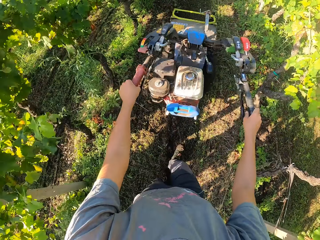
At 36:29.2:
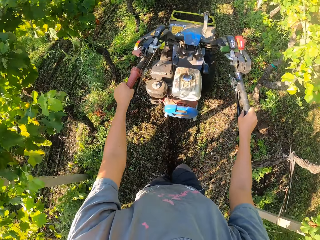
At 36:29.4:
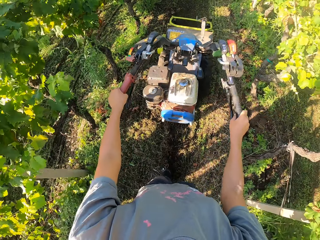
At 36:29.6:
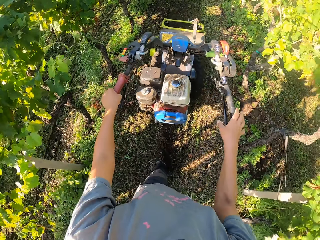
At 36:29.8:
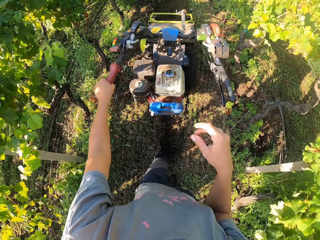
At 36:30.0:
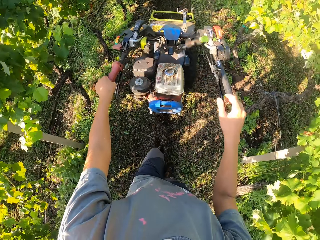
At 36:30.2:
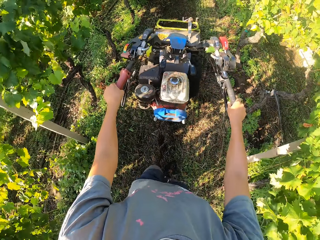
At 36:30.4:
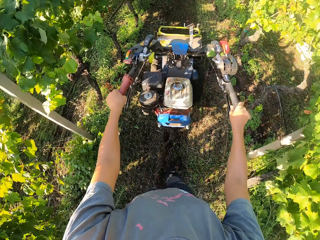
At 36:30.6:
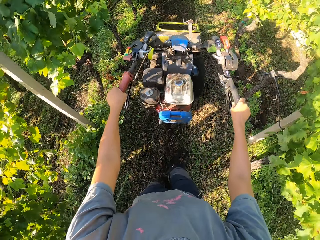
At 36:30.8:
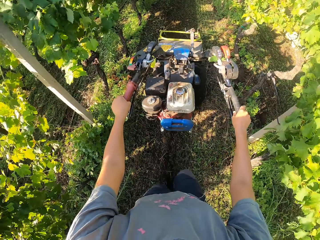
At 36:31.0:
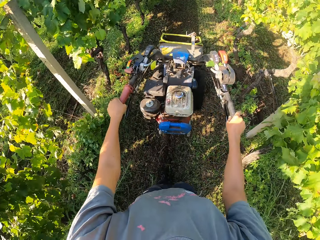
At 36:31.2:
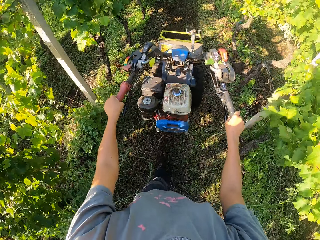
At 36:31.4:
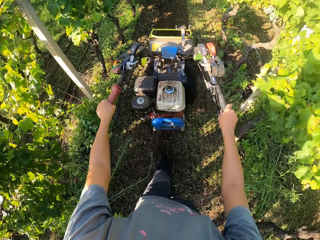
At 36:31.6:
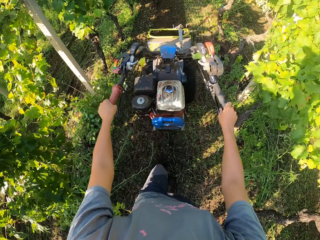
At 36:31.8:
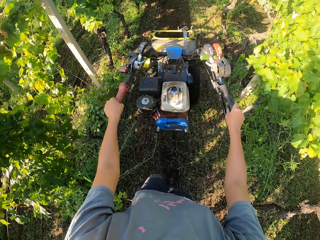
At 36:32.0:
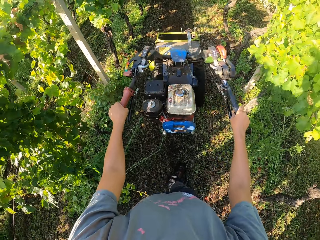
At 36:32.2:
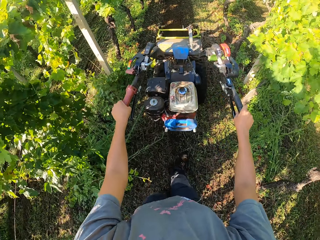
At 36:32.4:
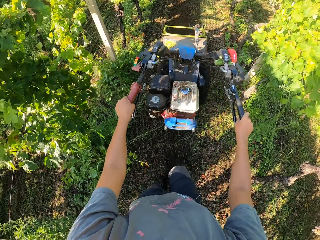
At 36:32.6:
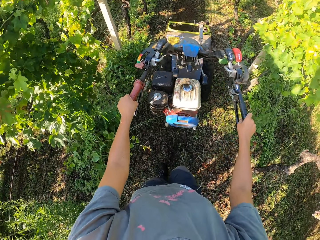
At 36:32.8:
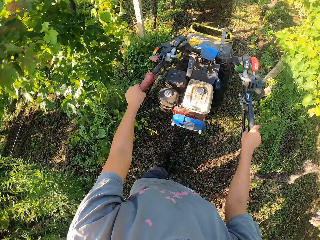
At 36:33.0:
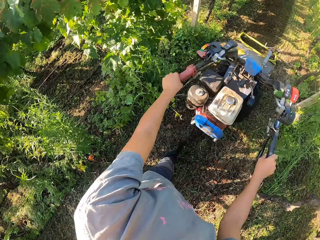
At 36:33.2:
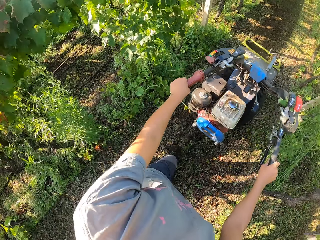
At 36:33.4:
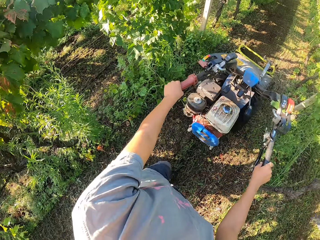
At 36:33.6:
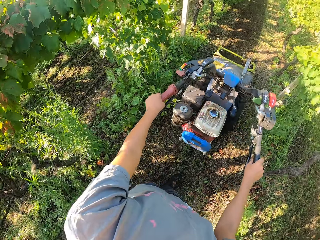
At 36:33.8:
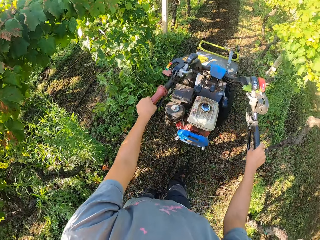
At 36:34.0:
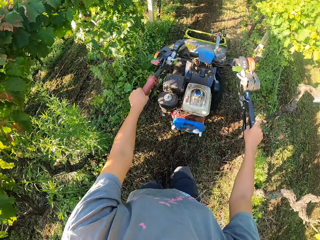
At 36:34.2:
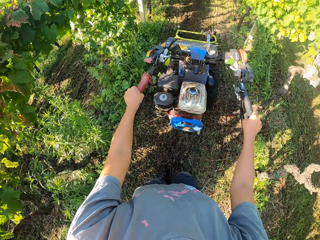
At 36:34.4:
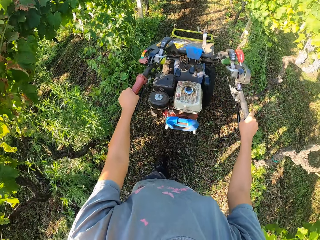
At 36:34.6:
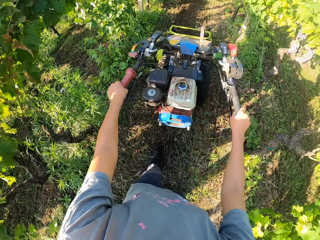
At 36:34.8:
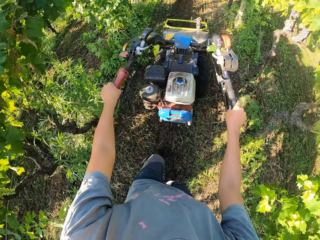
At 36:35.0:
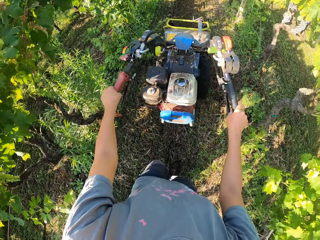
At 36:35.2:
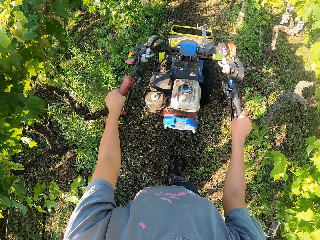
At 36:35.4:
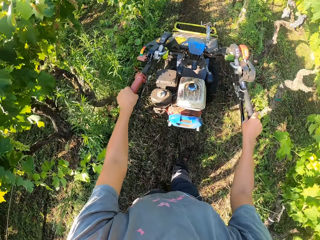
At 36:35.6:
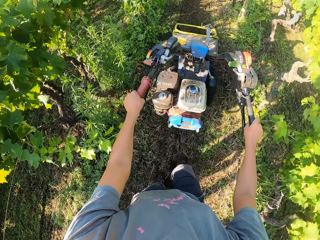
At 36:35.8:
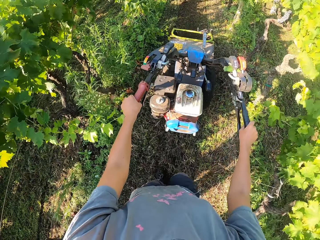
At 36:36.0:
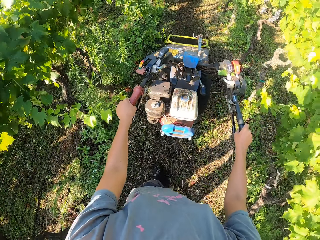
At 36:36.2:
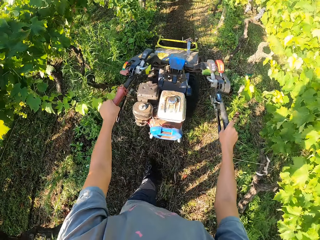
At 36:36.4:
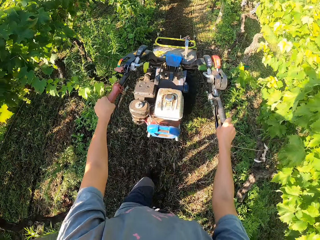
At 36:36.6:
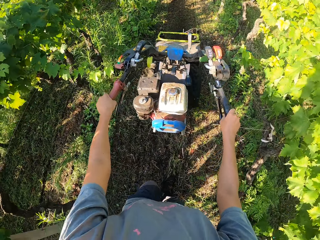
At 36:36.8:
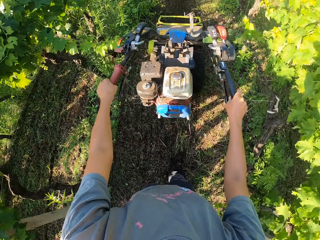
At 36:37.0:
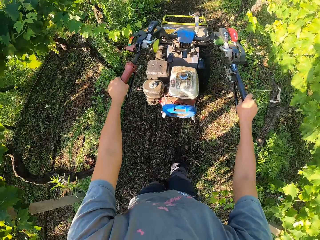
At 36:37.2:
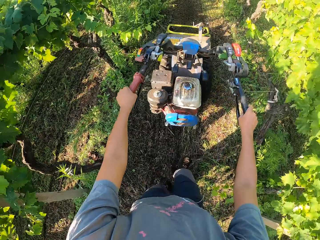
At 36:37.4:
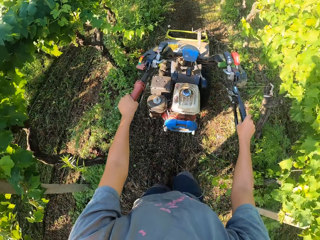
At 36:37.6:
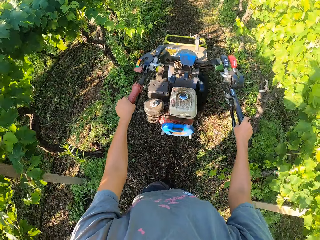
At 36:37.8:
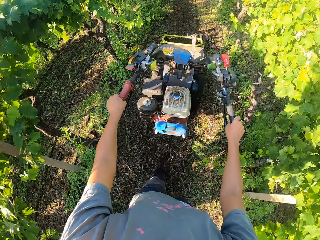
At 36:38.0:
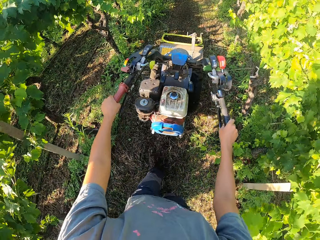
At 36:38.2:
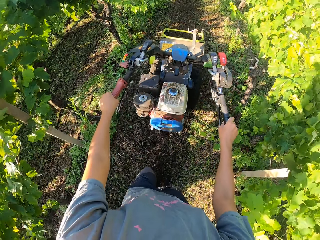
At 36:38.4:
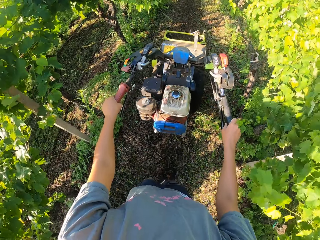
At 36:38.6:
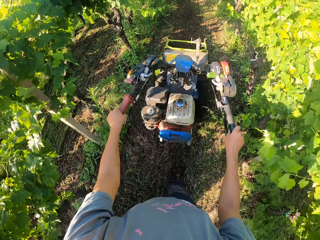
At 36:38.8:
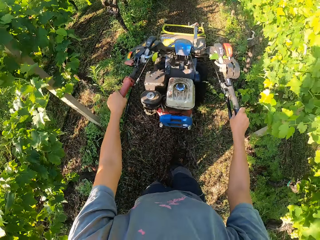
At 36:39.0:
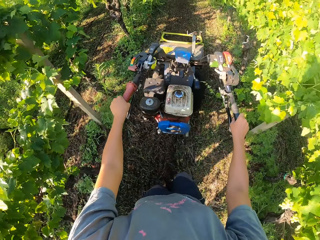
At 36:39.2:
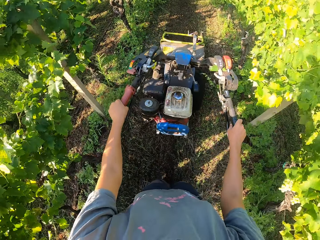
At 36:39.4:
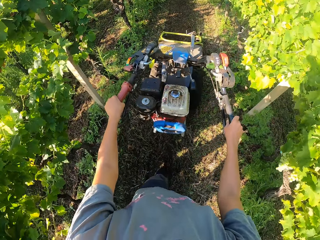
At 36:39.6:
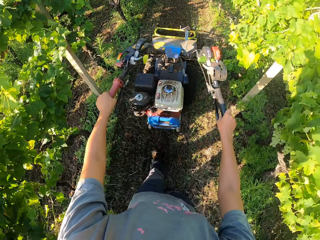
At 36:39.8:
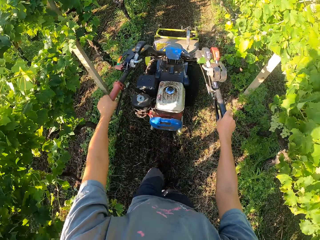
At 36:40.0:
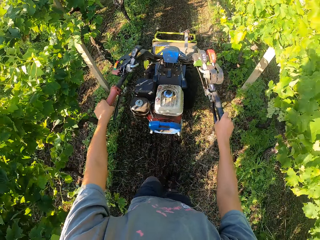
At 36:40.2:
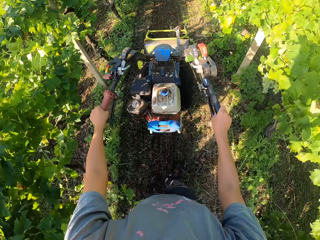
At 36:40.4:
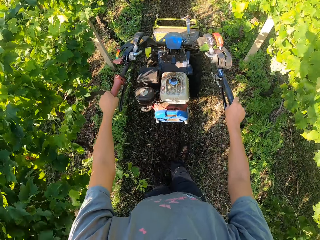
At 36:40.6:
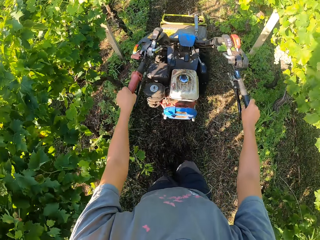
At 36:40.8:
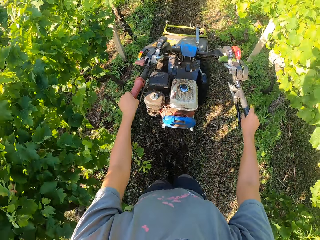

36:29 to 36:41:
The camera wearer removes his right hand from the right handle of the brush mower. He returns his right hand to the brush mower. He looks around. He mows the garden.

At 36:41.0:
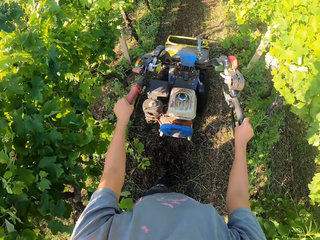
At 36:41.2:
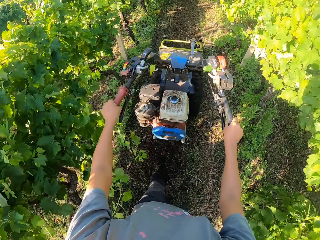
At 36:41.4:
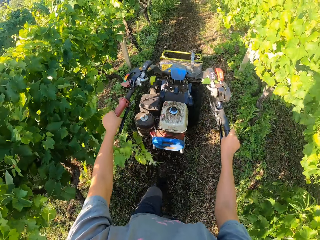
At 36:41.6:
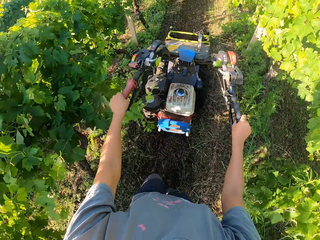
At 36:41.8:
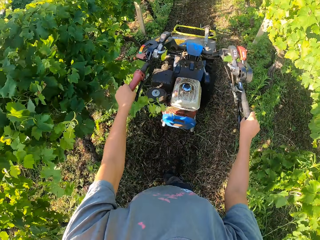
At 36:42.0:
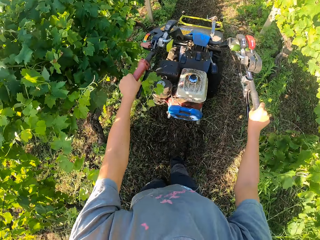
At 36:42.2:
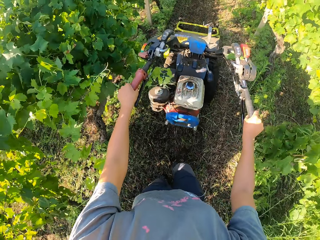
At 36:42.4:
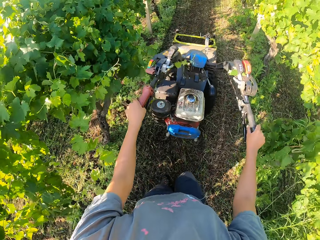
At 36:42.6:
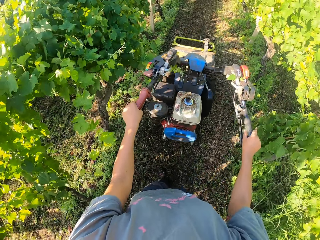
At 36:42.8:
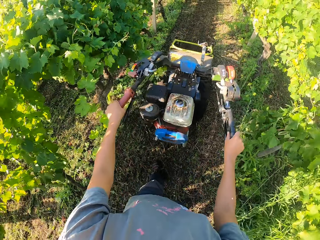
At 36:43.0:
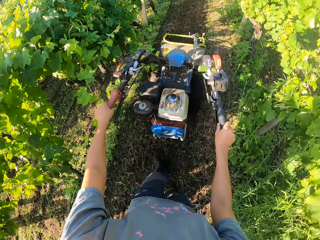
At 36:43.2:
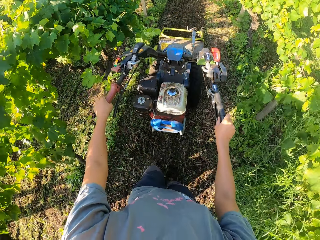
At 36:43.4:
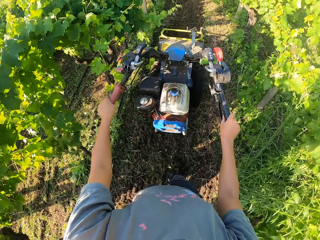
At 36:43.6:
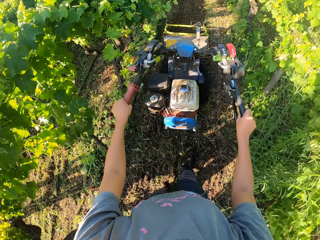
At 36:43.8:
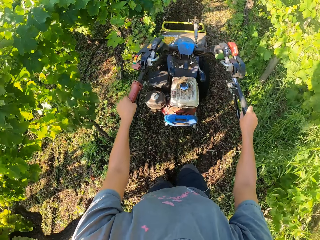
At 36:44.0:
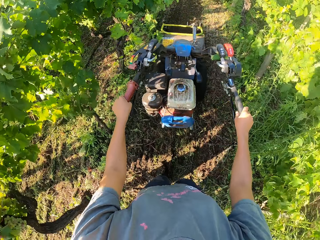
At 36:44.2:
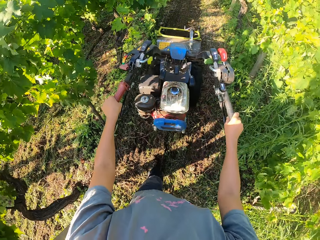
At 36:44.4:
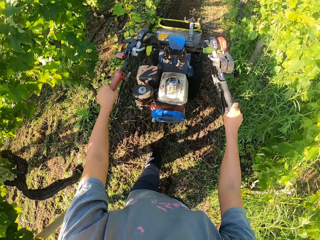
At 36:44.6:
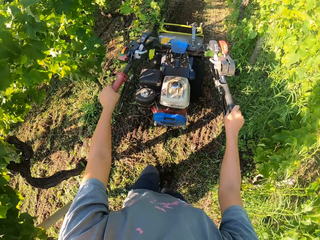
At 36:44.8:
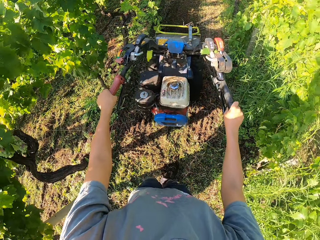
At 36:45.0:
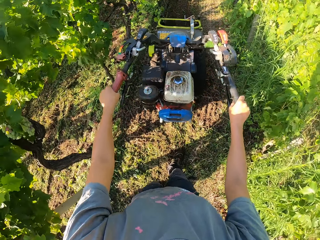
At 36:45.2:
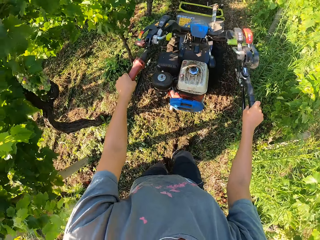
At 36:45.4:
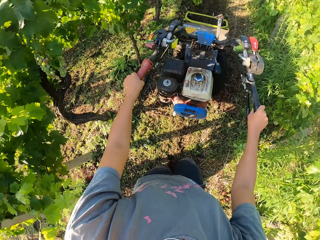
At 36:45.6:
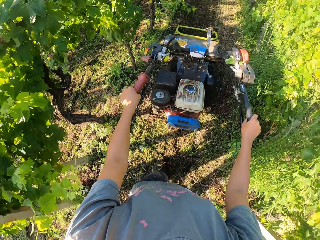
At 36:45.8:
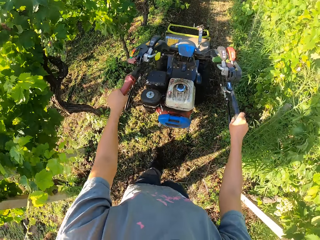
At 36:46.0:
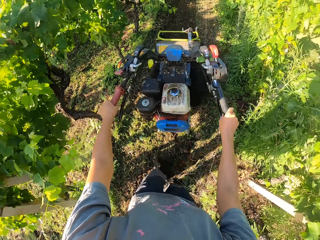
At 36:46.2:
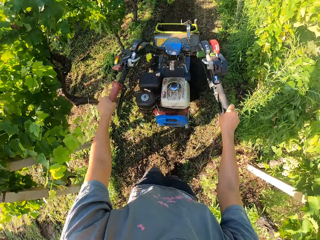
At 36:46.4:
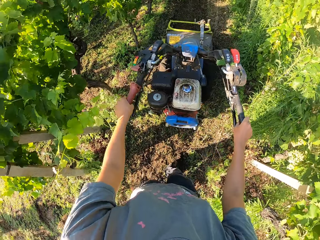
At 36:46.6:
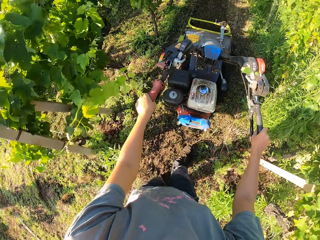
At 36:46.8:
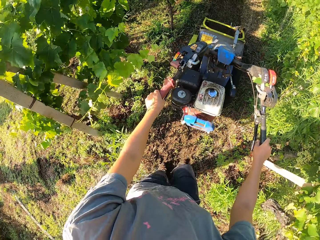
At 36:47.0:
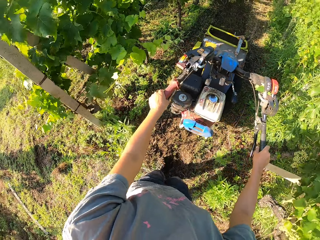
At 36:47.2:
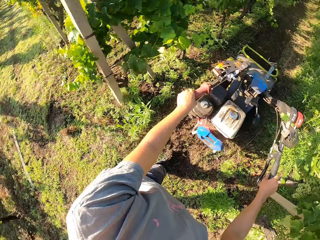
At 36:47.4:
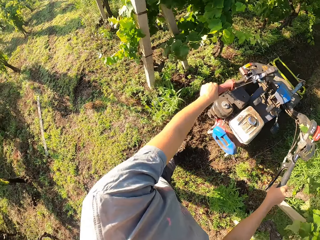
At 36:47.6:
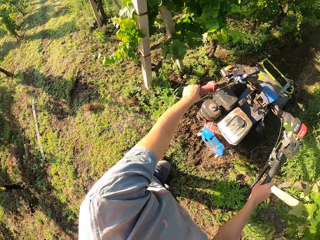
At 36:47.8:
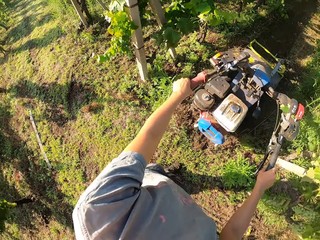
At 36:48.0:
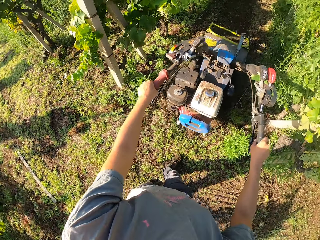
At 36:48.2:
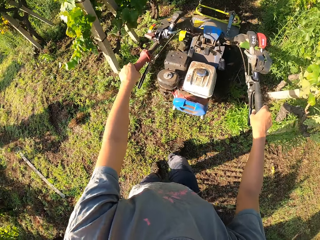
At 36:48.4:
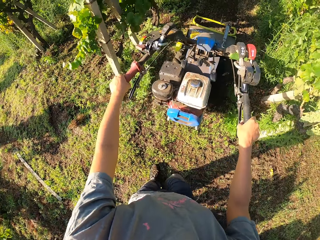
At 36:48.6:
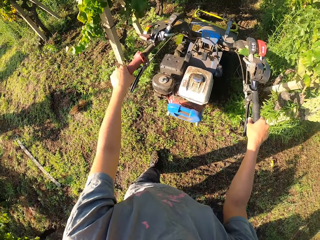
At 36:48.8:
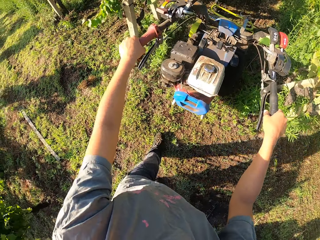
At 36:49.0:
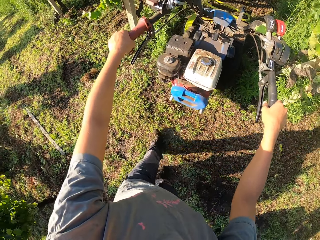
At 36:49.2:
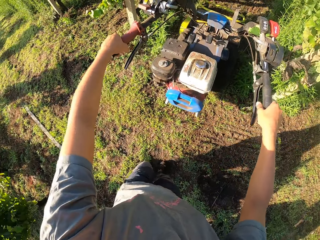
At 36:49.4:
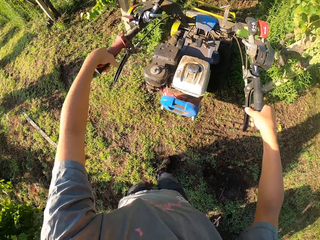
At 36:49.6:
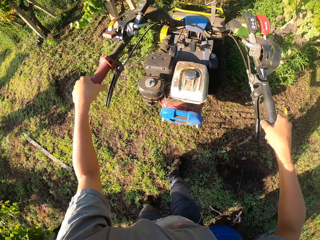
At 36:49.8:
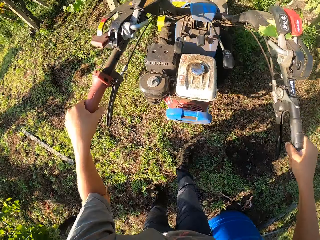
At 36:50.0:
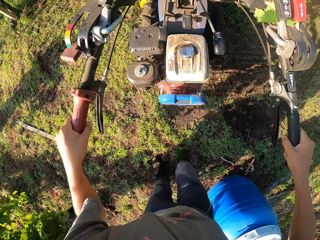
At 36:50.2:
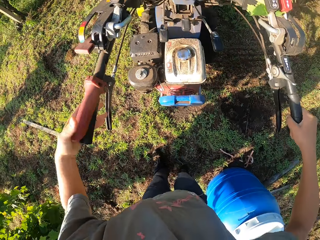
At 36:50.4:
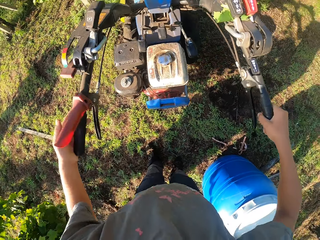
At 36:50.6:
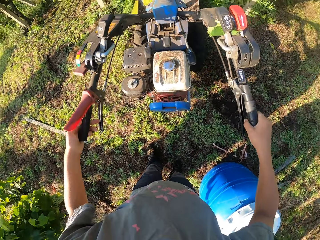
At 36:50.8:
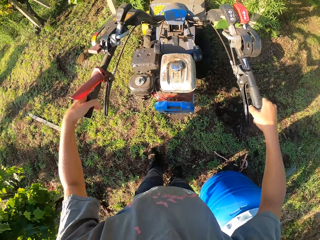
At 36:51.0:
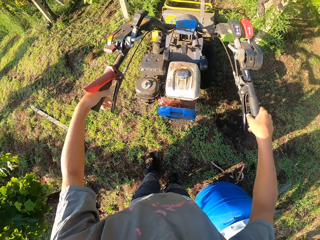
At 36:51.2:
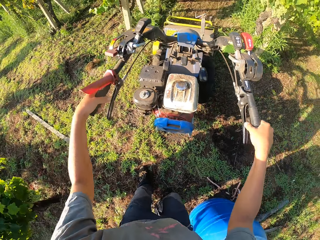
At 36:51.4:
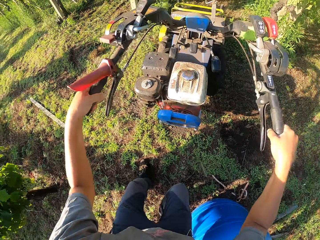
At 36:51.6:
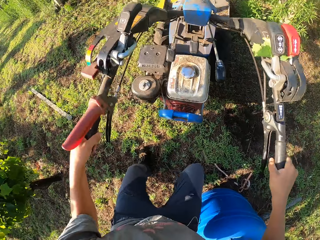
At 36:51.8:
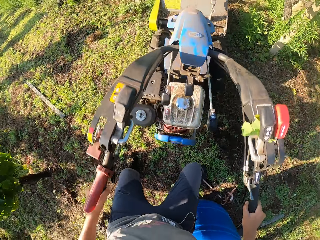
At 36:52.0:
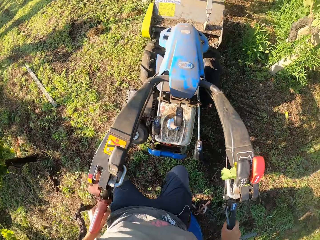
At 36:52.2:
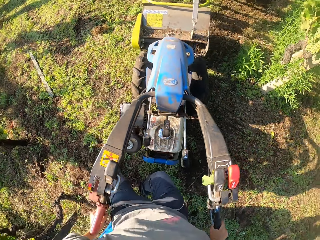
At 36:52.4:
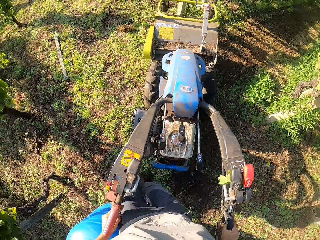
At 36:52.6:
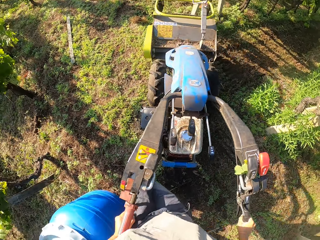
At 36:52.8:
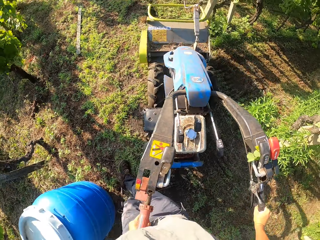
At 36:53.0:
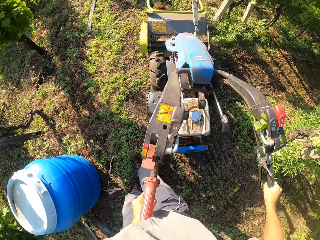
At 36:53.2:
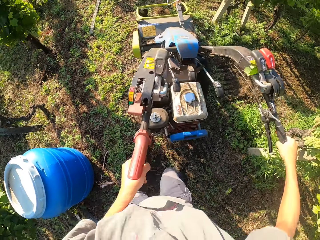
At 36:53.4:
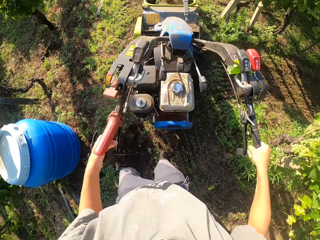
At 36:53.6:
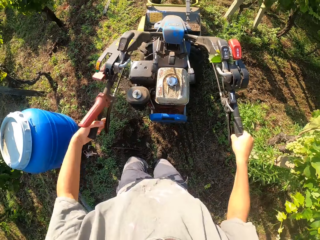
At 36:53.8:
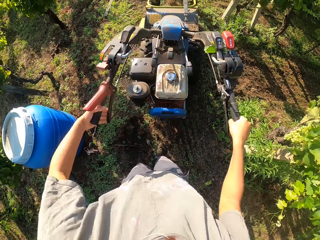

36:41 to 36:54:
The camera wearer looks around. They mow the garden. They turn the brush mower or lawn mower around. They stare at the lawn mower.
